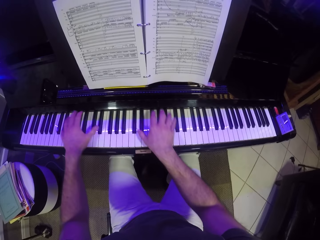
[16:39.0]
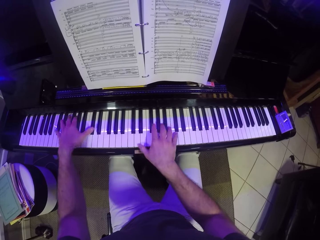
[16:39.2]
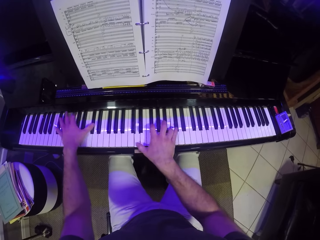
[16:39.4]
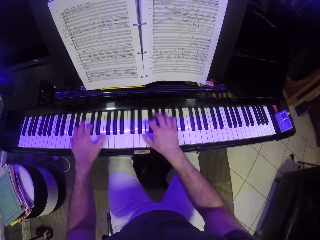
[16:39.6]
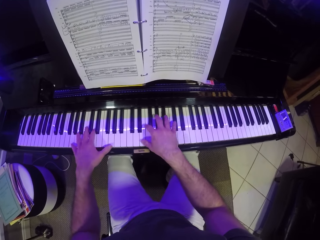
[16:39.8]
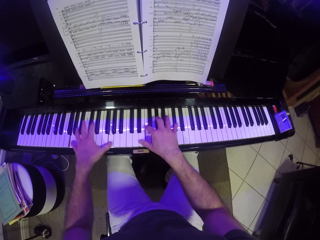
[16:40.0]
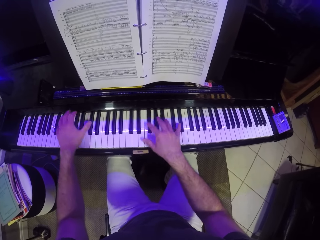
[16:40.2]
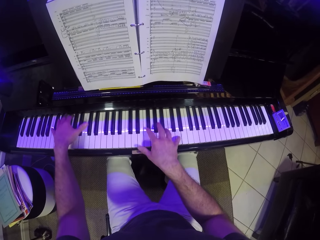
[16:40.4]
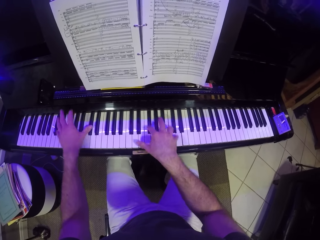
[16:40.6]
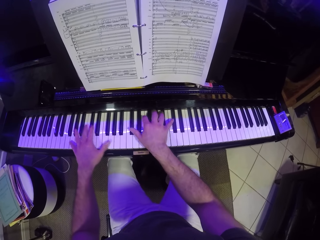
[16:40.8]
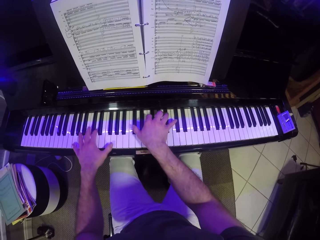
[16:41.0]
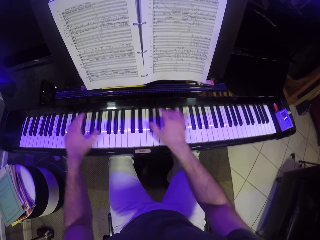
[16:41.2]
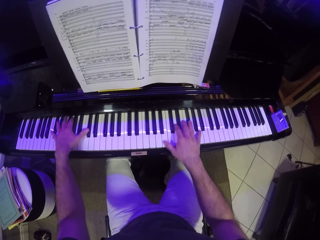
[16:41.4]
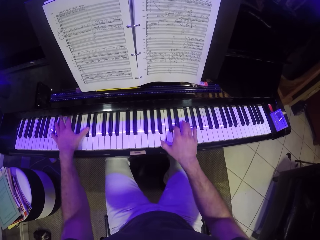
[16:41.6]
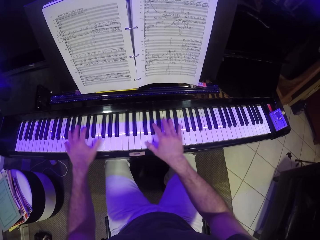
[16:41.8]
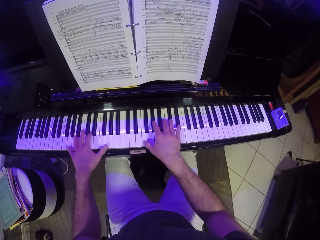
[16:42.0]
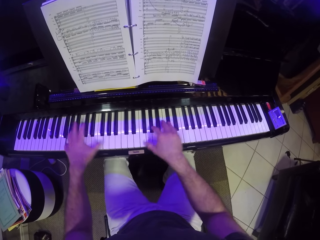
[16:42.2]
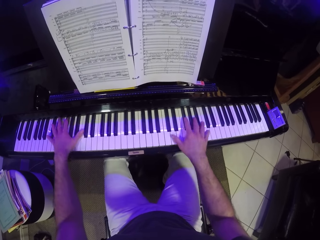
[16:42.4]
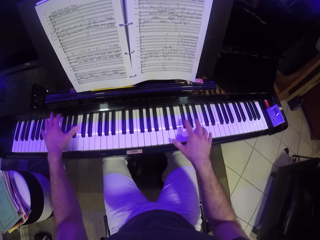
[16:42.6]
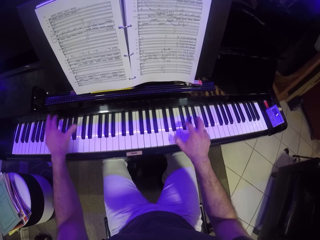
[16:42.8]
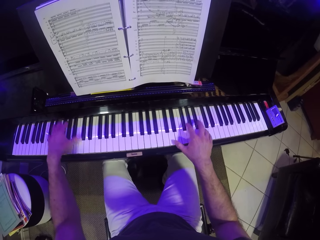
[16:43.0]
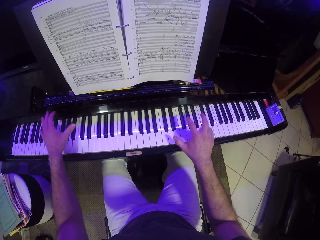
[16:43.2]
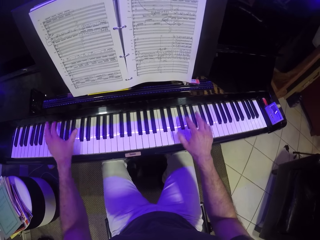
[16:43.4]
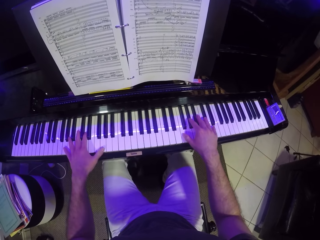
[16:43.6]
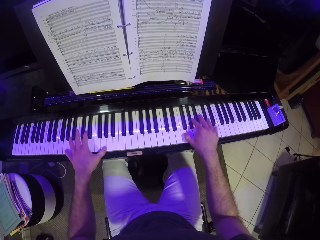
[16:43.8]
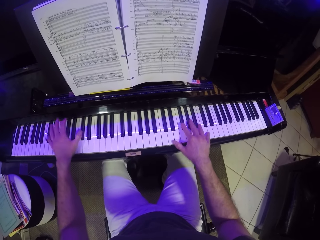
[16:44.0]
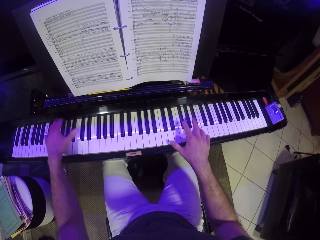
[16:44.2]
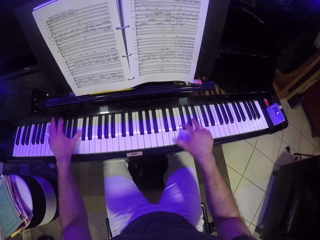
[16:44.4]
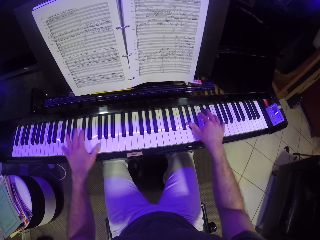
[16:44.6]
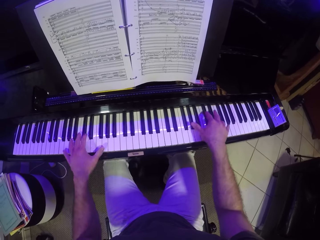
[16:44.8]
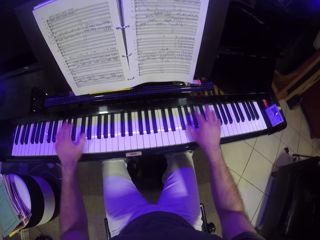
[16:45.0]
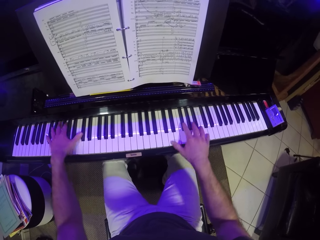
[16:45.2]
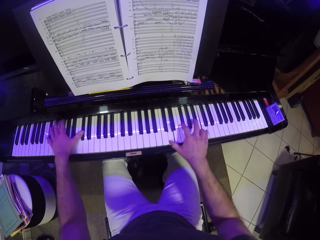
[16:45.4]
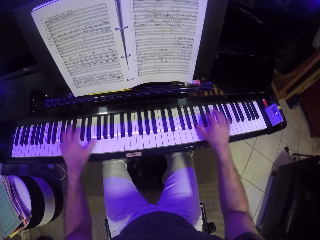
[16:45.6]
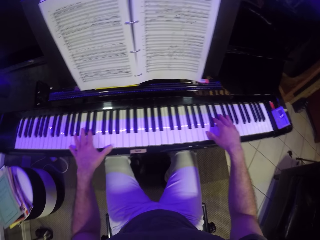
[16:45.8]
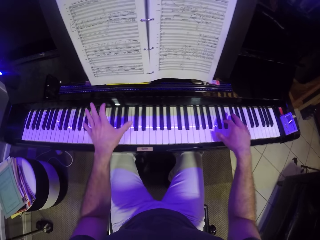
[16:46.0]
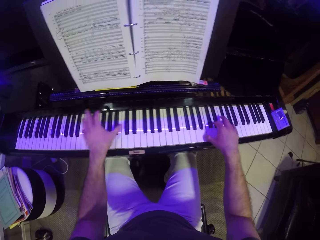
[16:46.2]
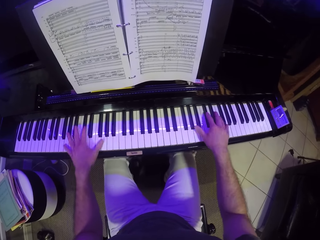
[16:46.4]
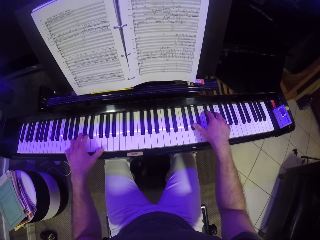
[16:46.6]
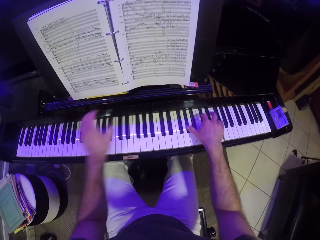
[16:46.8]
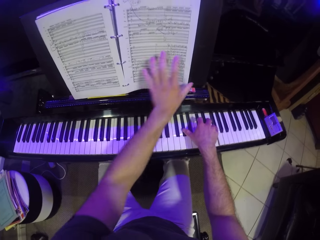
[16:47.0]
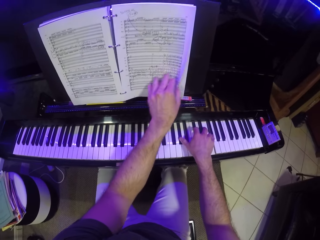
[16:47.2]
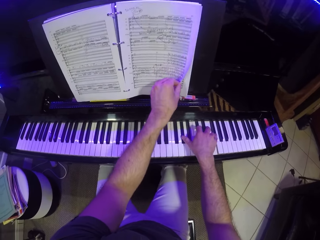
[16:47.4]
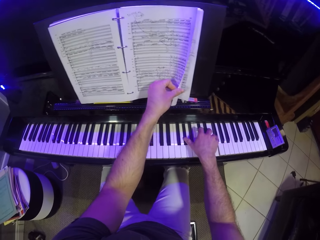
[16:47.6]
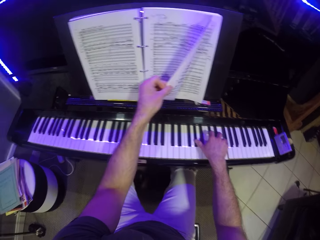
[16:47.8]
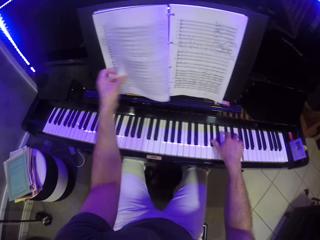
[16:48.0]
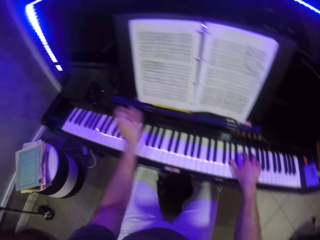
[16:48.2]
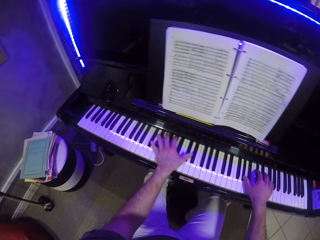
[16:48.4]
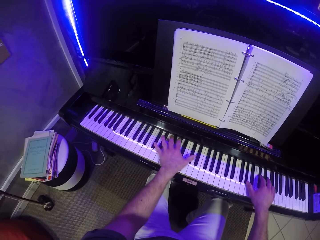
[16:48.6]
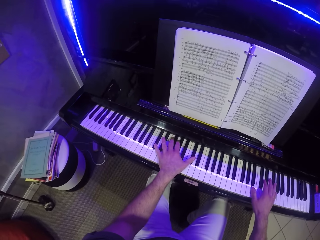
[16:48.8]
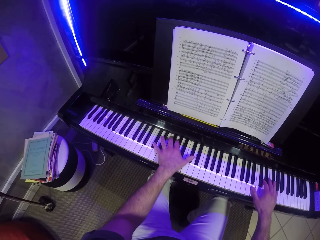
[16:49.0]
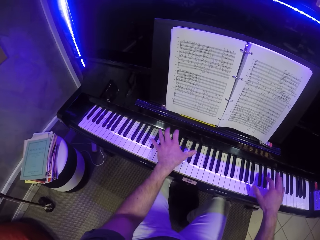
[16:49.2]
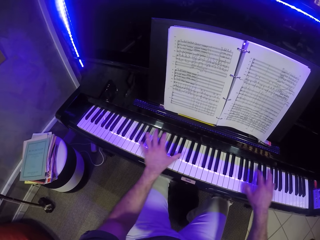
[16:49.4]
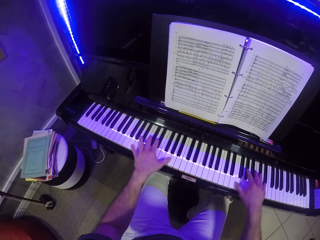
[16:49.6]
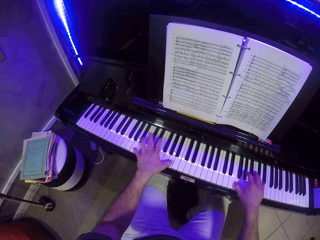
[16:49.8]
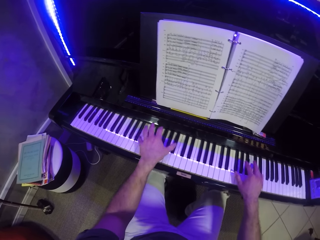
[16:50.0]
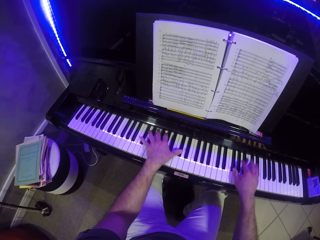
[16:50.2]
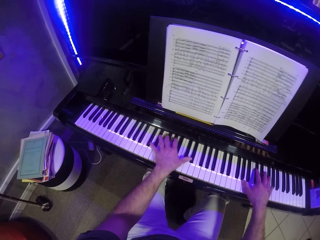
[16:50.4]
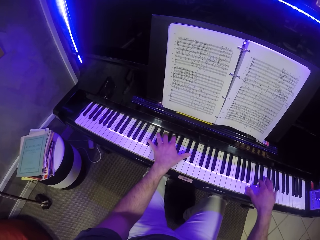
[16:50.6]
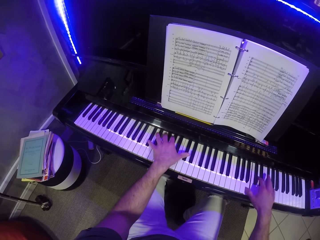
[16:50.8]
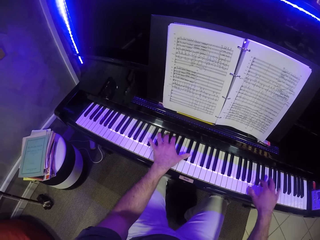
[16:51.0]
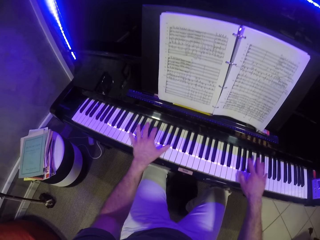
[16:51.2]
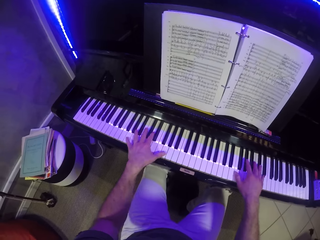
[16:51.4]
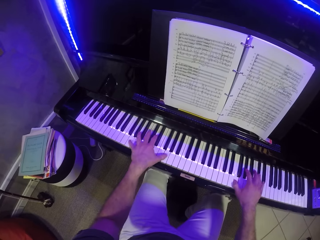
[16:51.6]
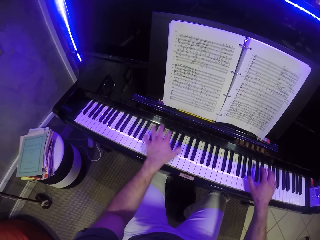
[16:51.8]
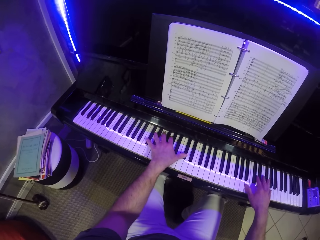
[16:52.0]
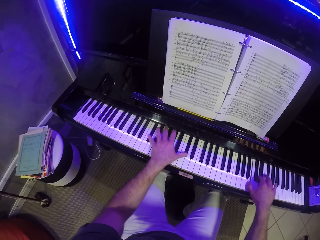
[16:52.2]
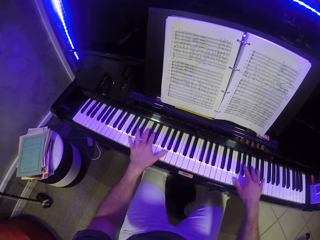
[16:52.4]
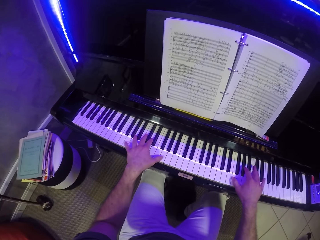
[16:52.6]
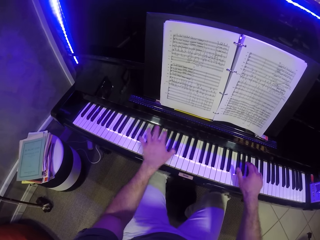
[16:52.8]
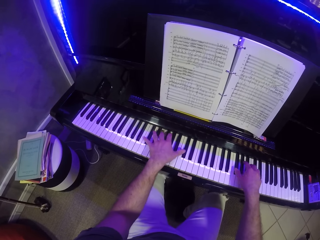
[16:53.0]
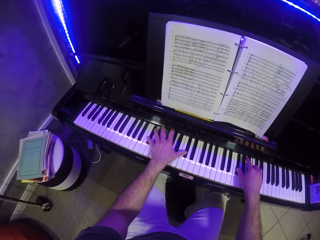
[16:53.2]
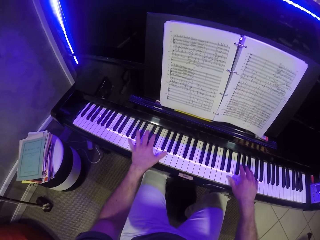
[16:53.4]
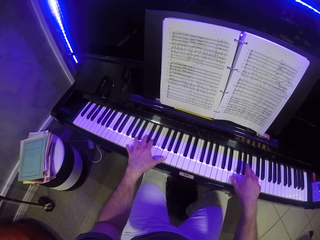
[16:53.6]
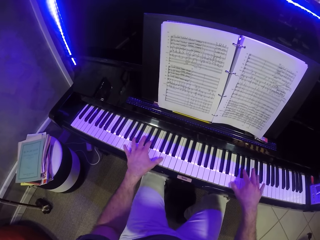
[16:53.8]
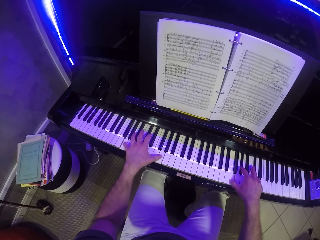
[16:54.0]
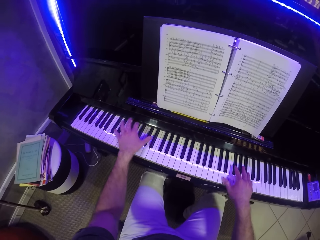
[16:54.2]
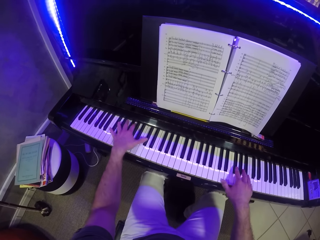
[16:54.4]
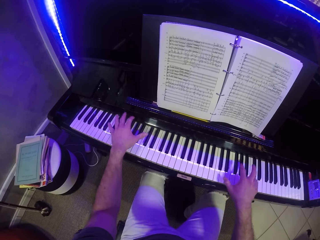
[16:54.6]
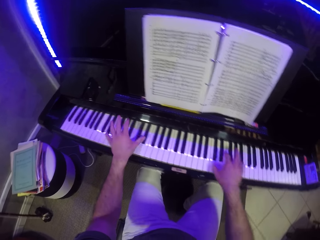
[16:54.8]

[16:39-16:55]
The camera wearer flips the piano book with his left hand. He plays the piano with both hands.
